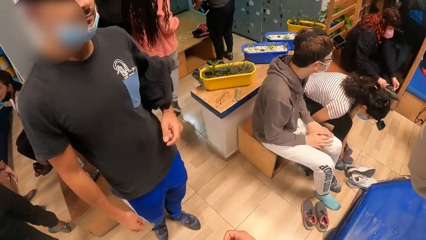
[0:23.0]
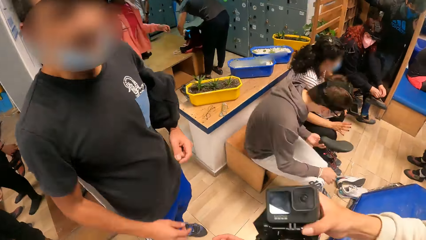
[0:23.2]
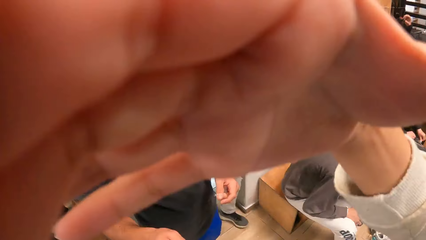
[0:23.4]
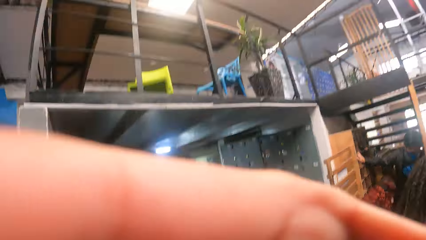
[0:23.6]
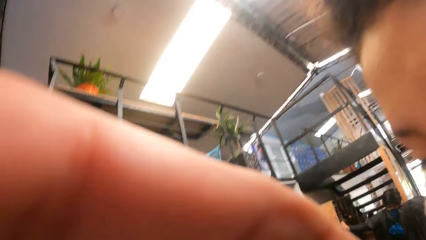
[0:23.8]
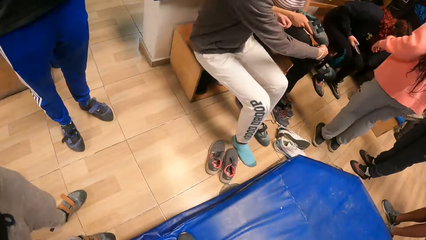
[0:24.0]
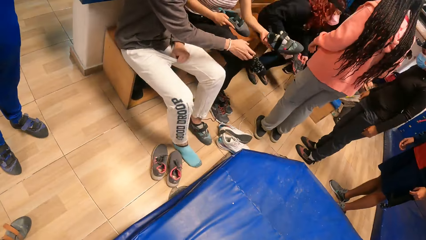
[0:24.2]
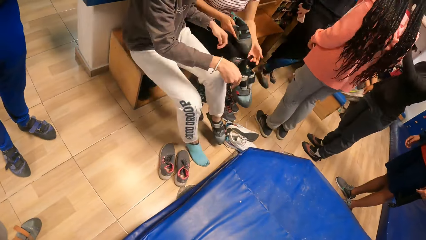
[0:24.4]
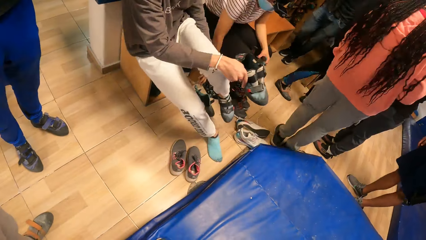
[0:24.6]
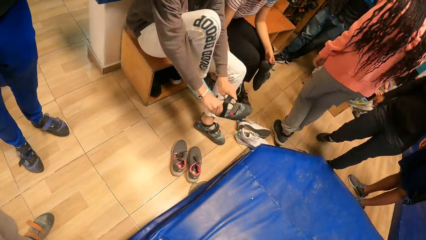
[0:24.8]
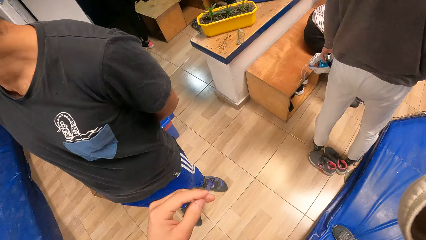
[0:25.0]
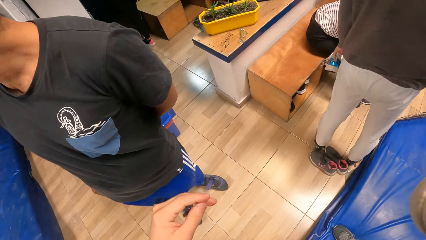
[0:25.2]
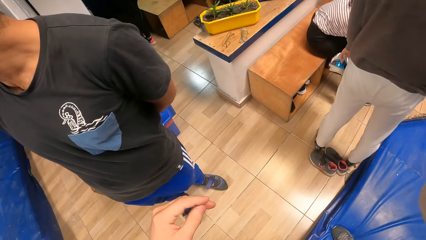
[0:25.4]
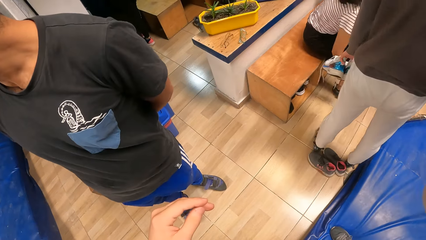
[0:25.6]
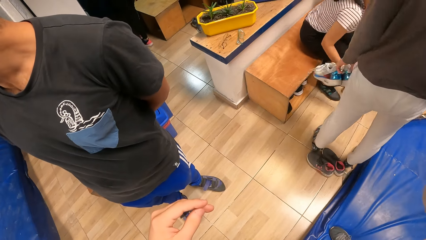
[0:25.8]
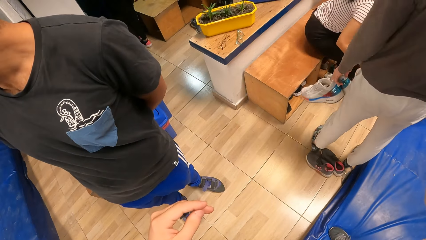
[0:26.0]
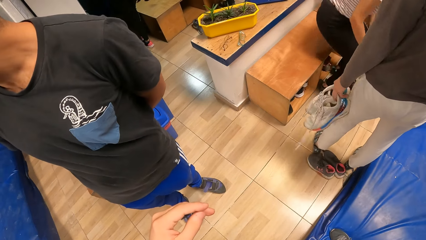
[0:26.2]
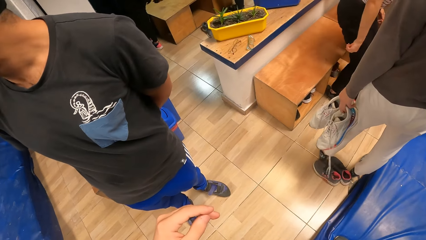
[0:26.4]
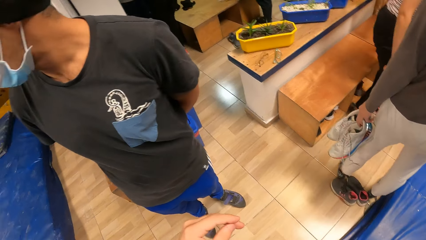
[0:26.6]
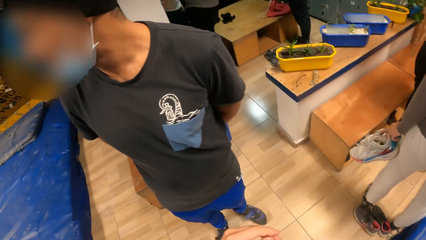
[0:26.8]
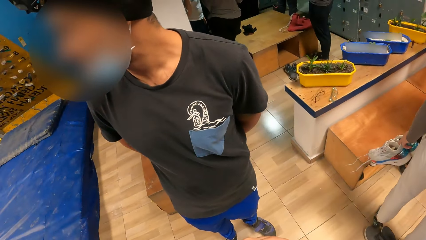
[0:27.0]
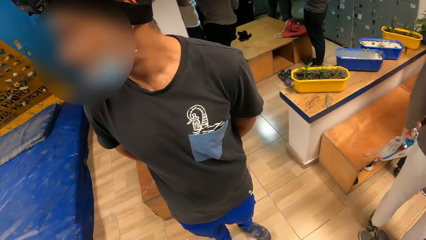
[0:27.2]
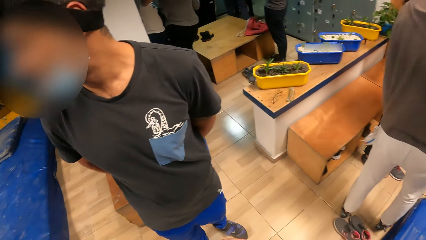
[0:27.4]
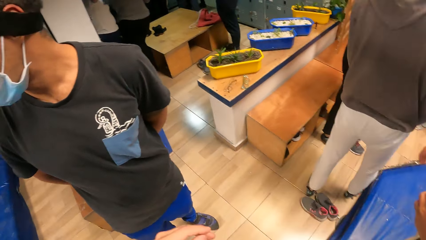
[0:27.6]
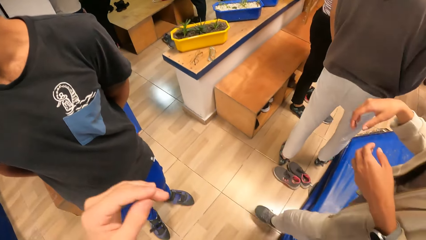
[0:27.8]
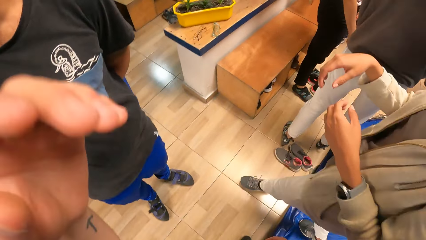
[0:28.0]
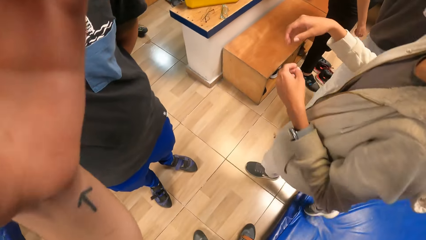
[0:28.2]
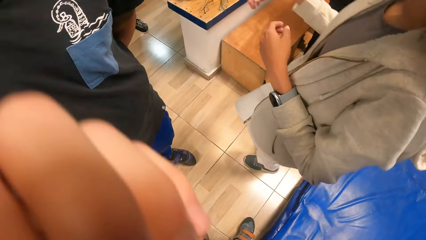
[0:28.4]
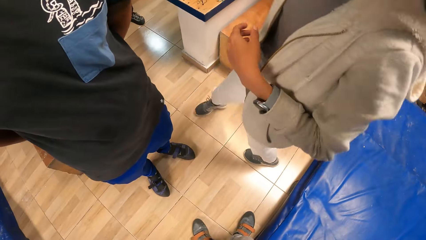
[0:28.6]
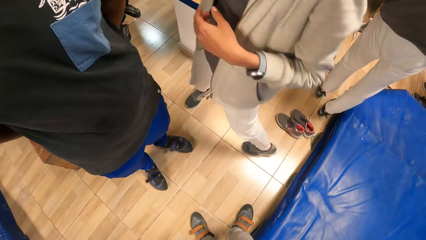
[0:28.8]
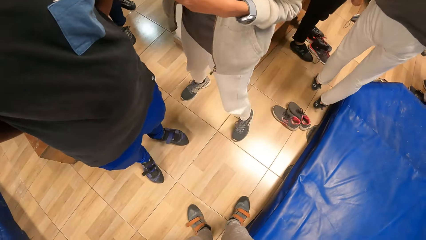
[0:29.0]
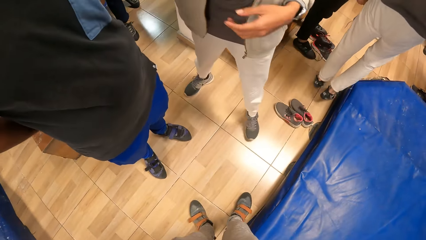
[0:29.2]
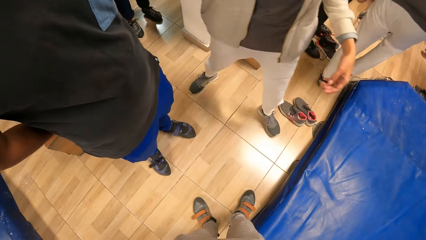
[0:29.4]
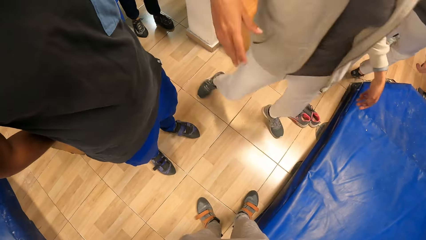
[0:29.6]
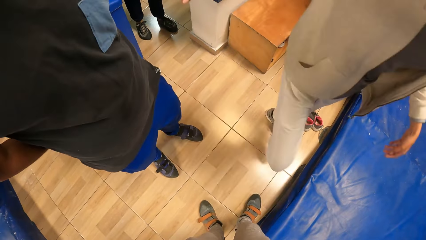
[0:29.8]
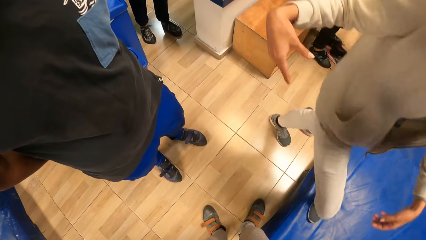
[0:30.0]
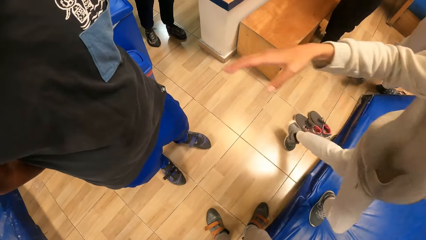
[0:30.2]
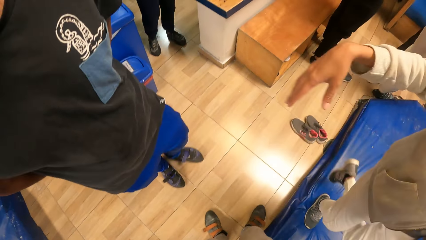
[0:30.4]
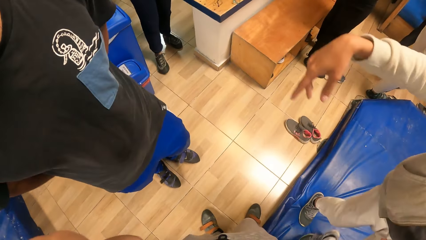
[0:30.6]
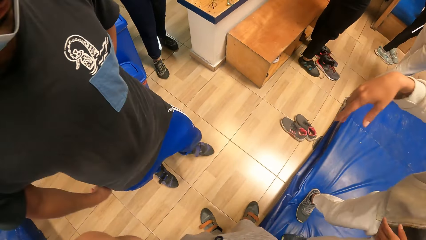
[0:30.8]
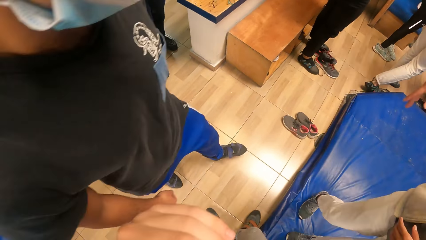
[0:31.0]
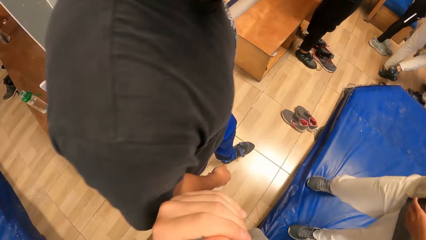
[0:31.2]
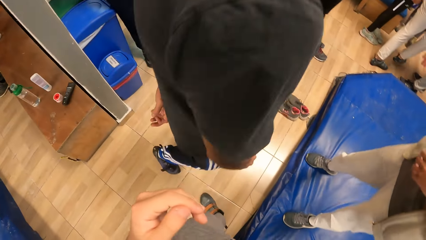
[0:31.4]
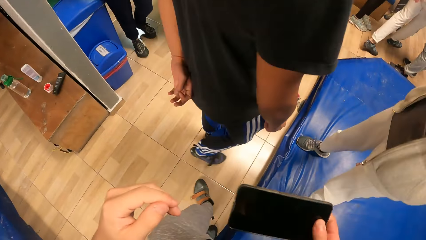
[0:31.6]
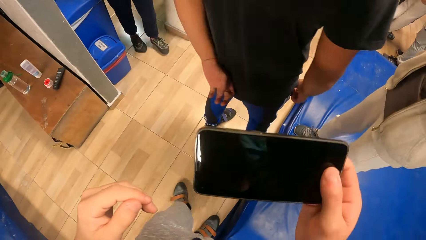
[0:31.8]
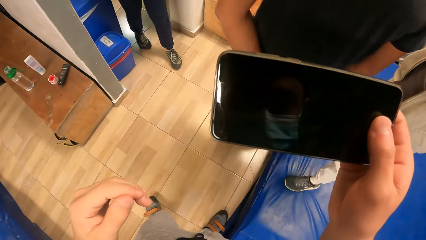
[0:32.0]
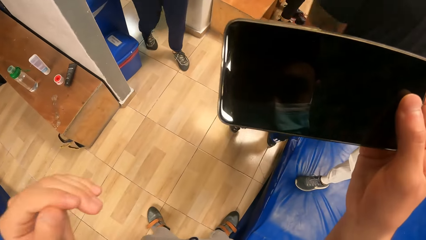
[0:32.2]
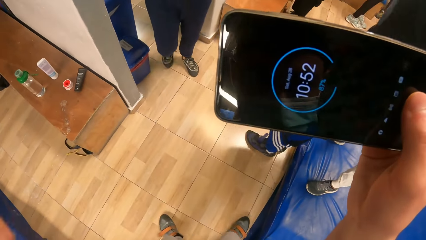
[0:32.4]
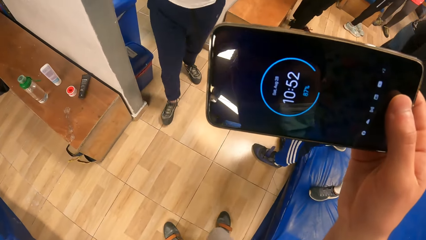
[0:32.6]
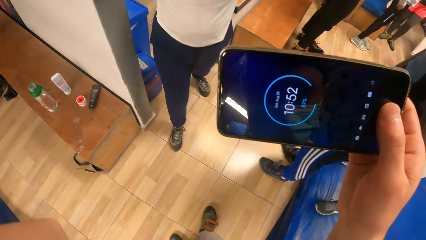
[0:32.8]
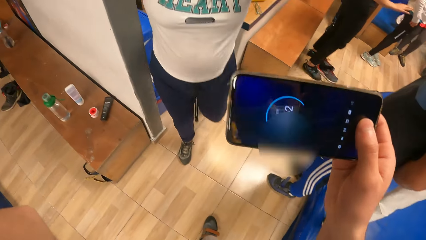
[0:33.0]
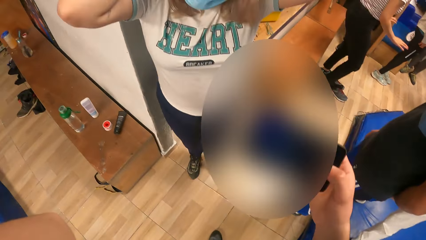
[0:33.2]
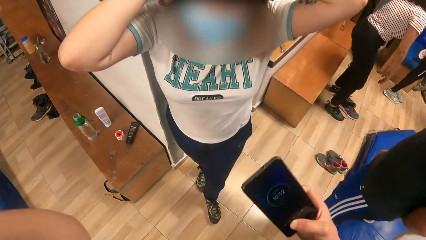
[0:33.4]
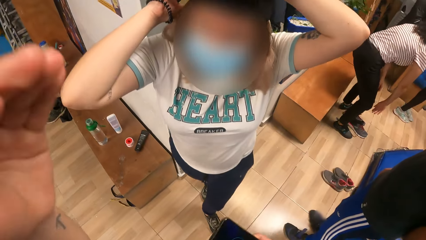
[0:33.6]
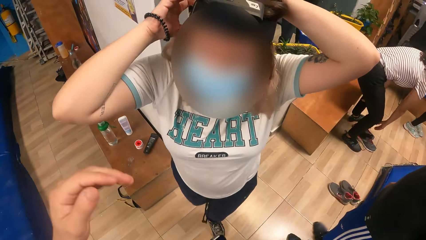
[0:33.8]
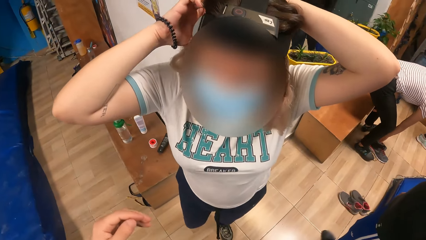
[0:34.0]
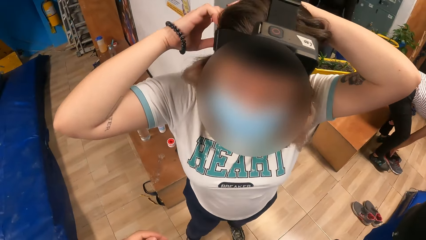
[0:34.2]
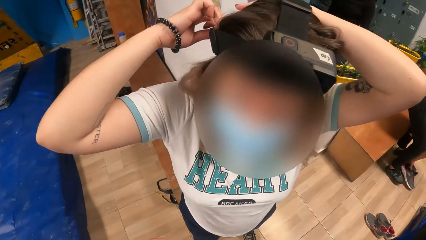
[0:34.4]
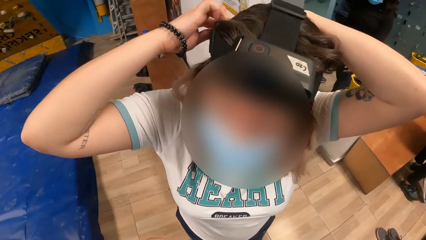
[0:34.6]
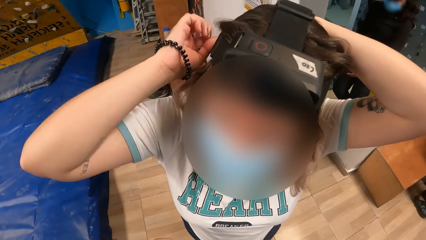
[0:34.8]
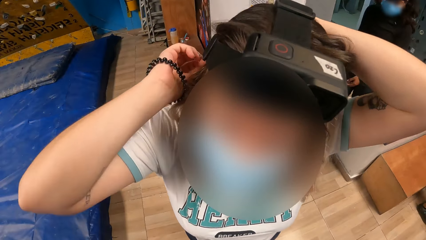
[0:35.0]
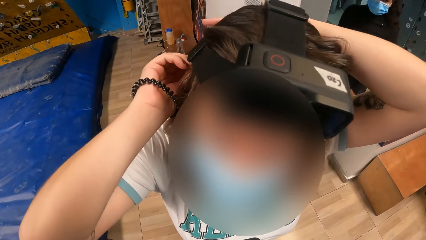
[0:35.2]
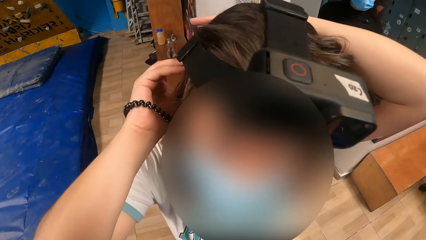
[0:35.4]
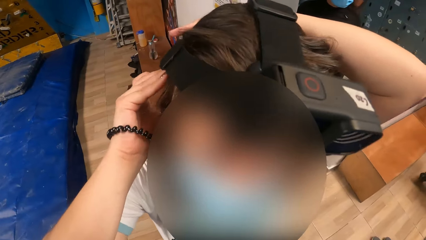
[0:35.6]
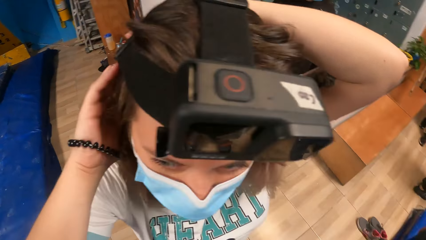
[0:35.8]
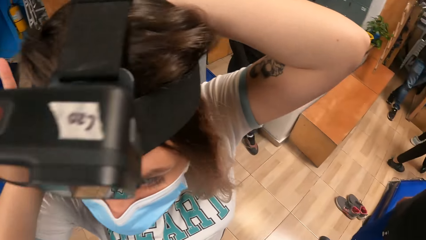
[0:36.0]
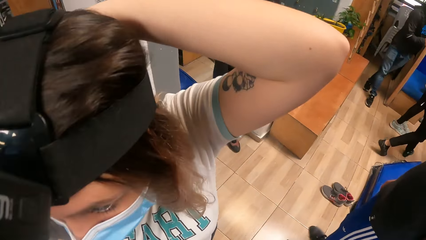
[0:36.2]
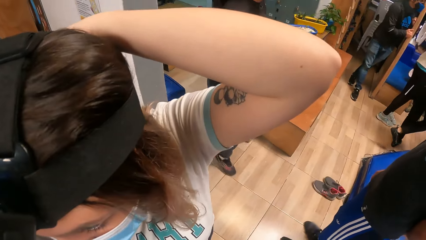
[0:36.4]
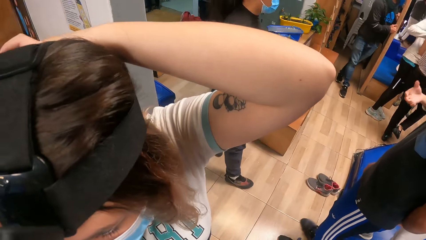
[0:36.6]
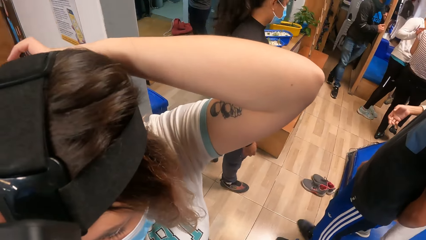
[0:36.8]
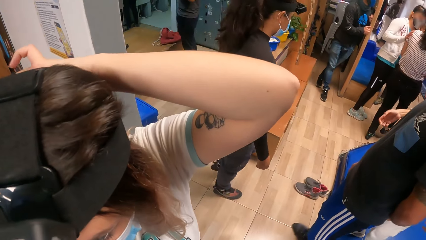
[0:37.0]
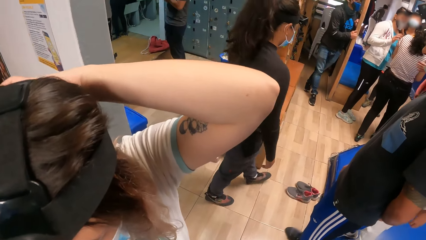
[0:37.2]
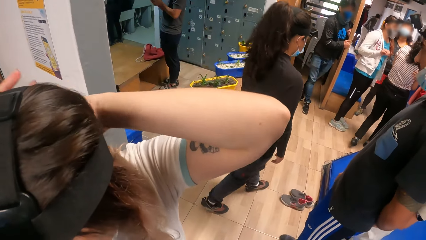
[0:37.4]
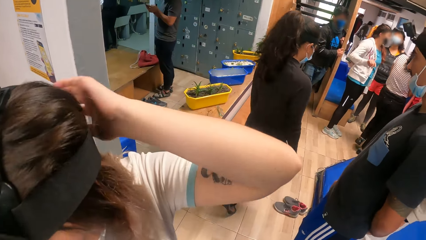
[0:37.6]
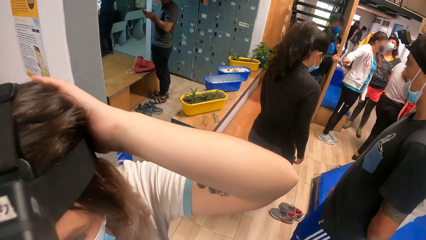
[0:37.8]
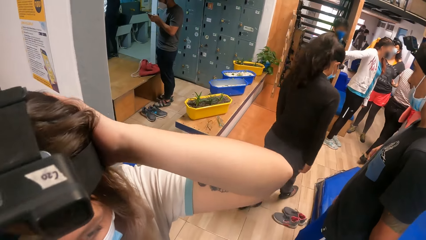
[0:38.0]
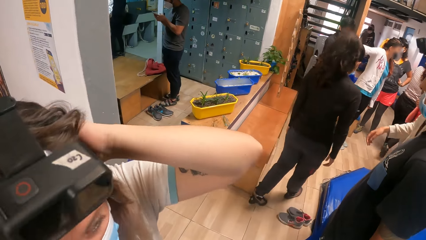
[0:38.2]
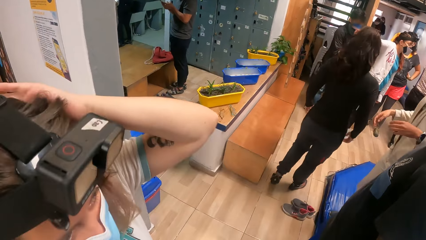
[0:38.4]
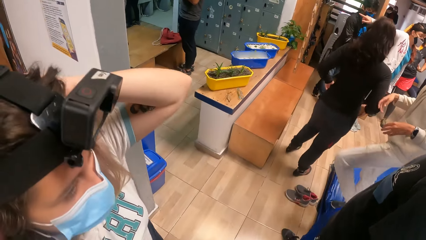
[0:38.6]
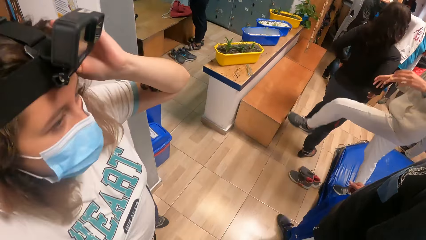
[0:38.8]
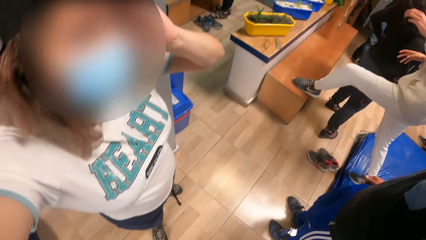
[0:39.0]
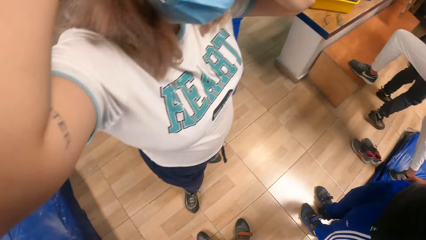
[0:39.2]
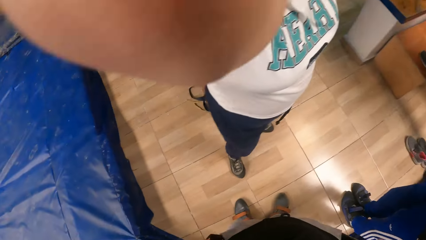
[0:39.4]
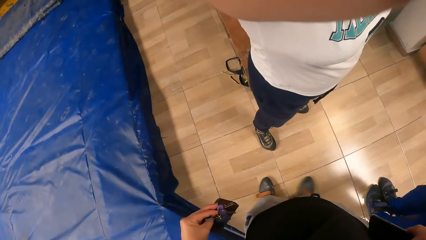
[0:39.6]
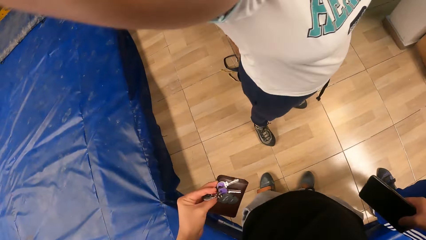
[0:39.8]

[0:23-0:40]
The camera wearer looks around the climbing area. A man walks towards another man and does a hand movement. The camera wearer talks to the first man. She does something with her hand, touches the camera with her hand, looks around the climbing area, looks at others, and does a hand movement. The first man looks around the climbing area. The camera wearer looks around, lifts her hand, and does a hand movement. Another man walks around the climbing area. He talks to the first man and walks away. He walks on the blue surface and does a hand movement. The first man walks towards the blue surface. The camera wearer does a hand movement. She removes her phone from her pockets, raises her phone, operates the phone with her hand, dials her phone, walks around the climbing area, does a hand movement with her hand, and puts her hands down. A person adjusts her camera.
